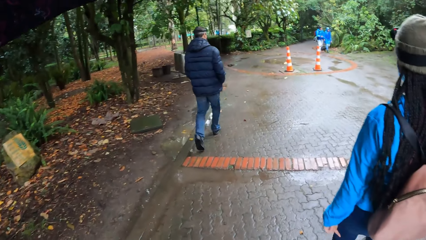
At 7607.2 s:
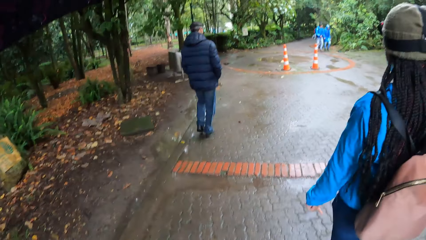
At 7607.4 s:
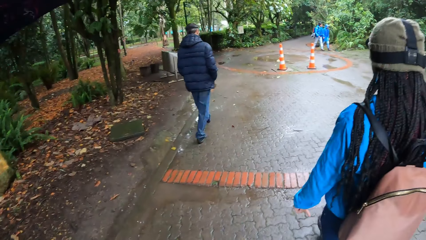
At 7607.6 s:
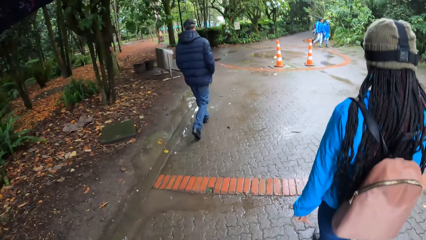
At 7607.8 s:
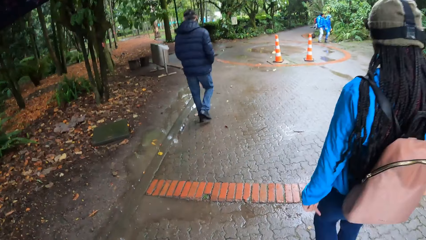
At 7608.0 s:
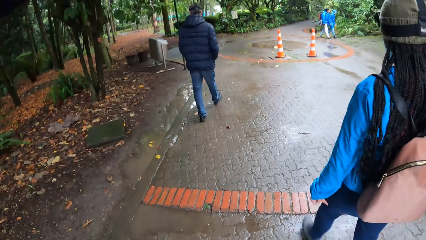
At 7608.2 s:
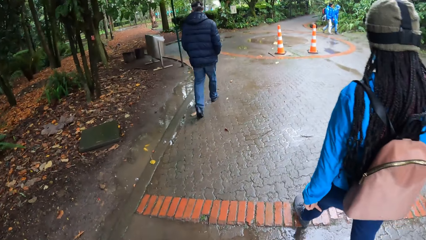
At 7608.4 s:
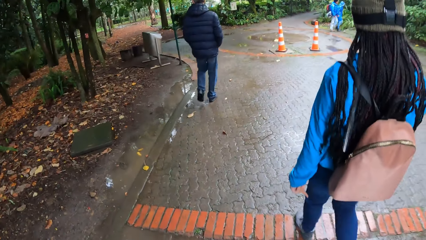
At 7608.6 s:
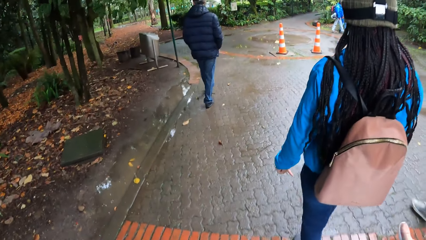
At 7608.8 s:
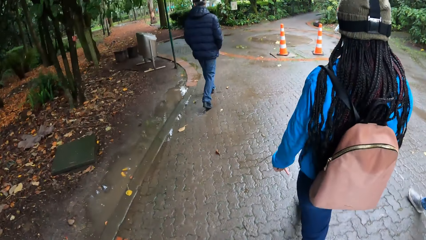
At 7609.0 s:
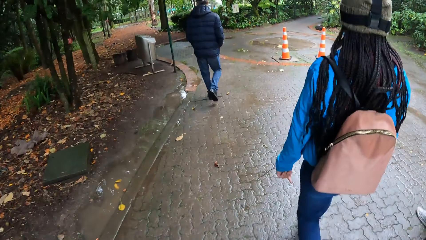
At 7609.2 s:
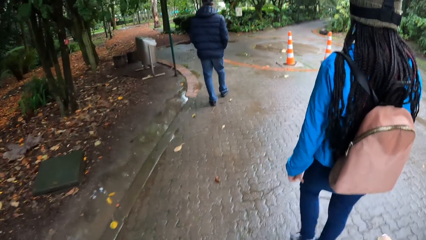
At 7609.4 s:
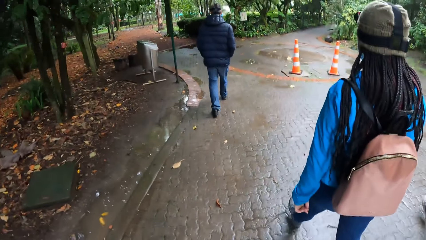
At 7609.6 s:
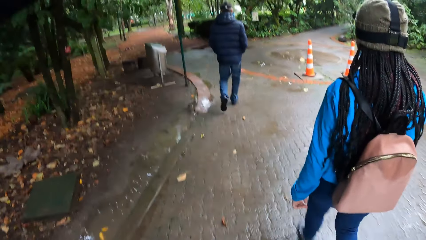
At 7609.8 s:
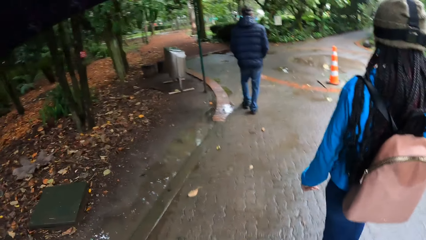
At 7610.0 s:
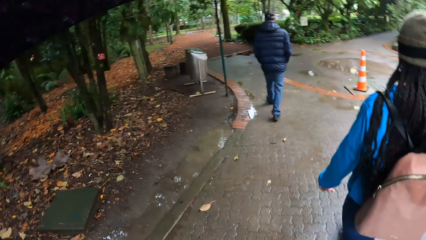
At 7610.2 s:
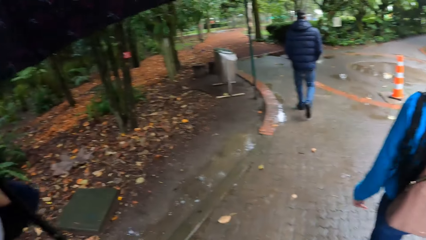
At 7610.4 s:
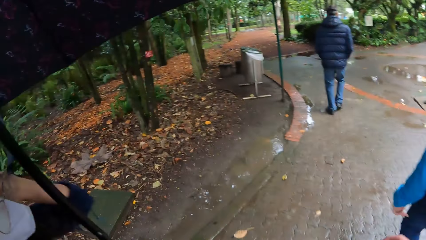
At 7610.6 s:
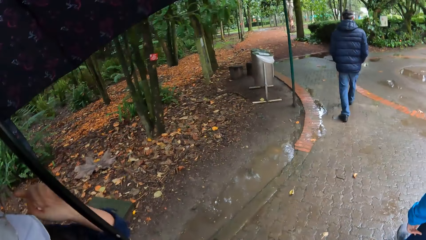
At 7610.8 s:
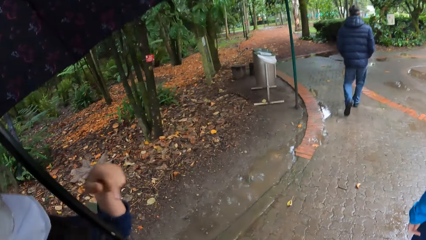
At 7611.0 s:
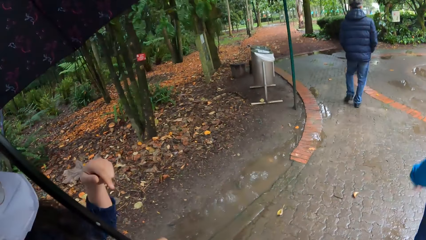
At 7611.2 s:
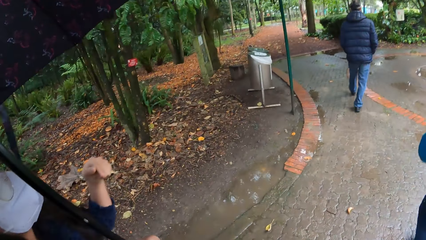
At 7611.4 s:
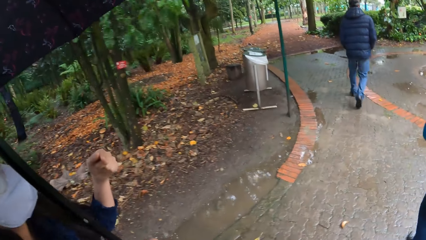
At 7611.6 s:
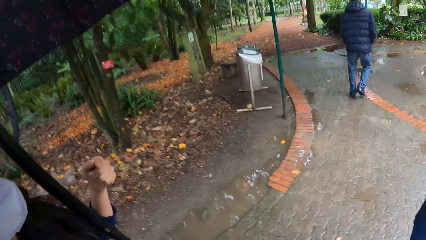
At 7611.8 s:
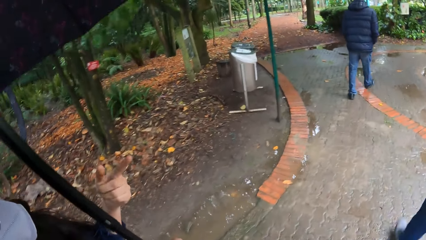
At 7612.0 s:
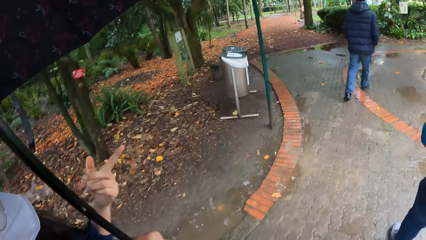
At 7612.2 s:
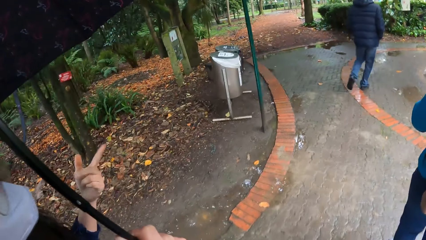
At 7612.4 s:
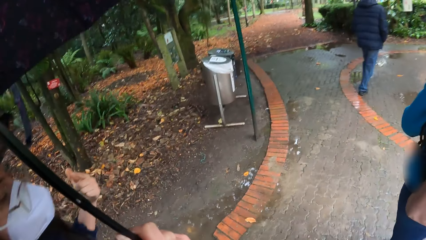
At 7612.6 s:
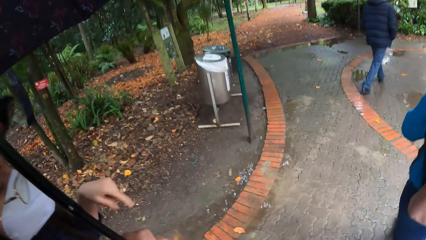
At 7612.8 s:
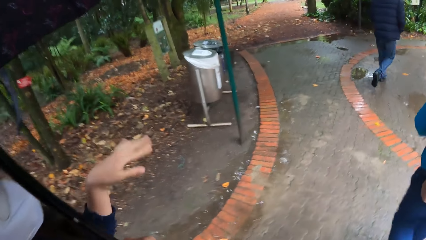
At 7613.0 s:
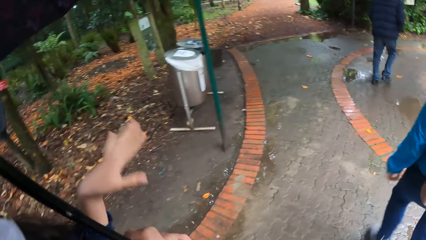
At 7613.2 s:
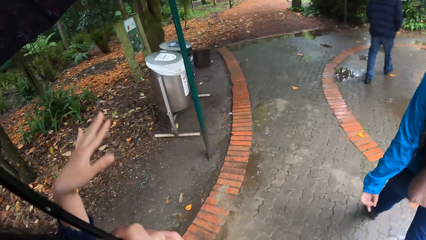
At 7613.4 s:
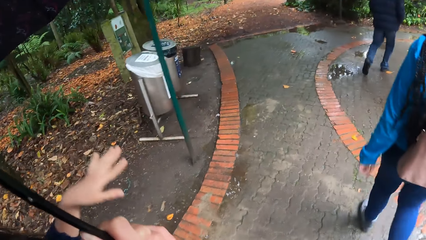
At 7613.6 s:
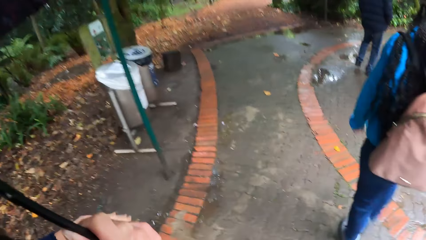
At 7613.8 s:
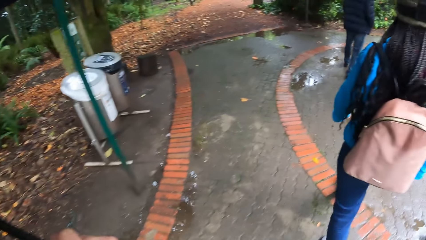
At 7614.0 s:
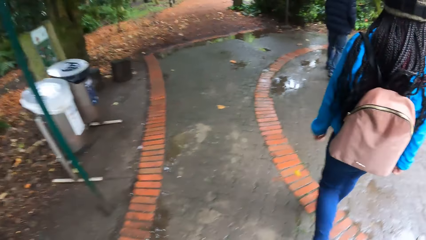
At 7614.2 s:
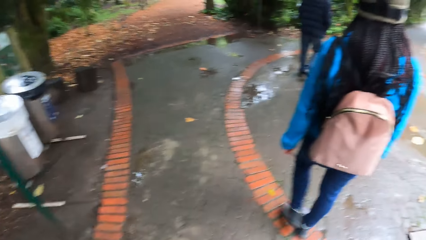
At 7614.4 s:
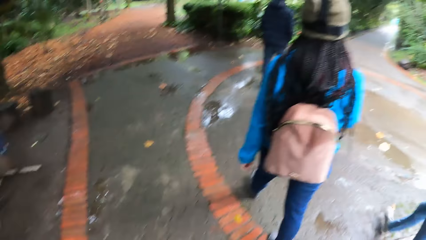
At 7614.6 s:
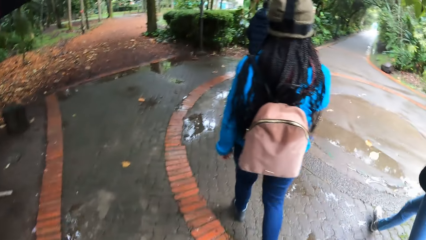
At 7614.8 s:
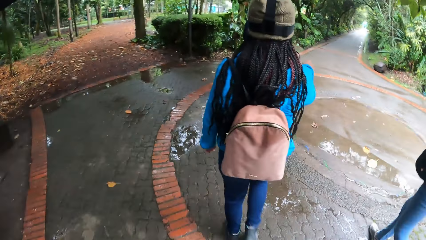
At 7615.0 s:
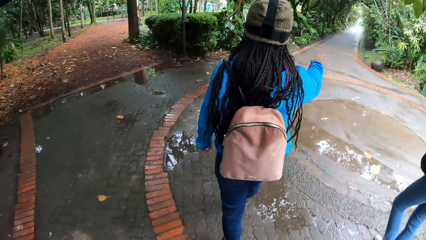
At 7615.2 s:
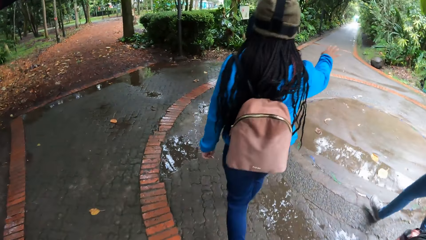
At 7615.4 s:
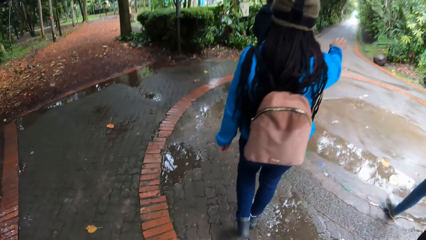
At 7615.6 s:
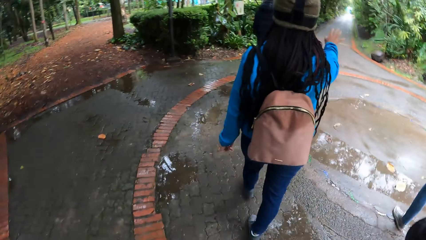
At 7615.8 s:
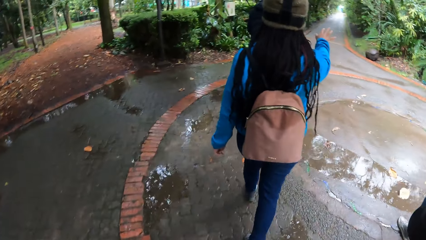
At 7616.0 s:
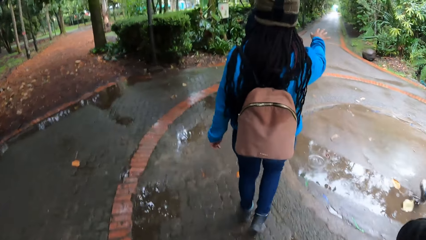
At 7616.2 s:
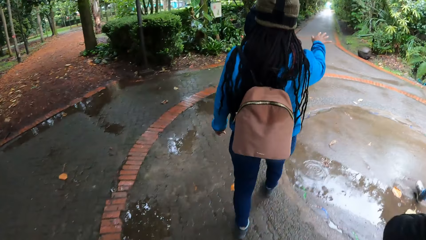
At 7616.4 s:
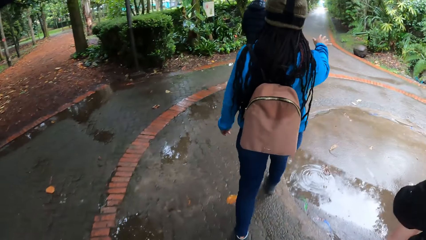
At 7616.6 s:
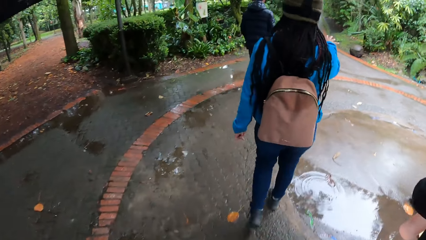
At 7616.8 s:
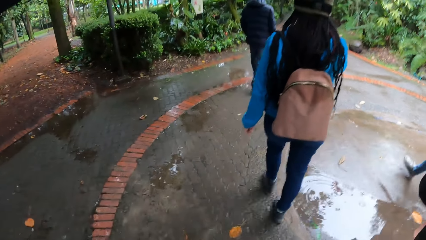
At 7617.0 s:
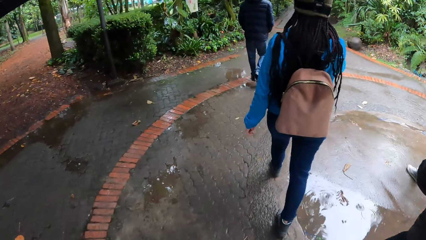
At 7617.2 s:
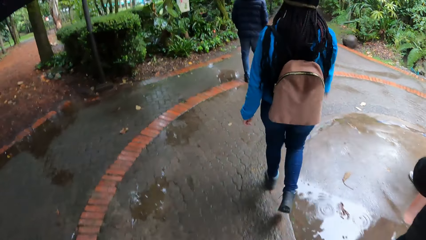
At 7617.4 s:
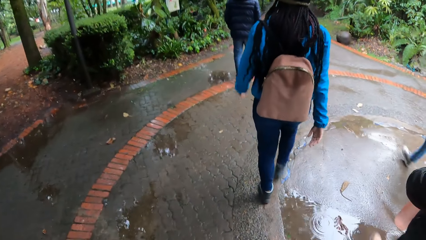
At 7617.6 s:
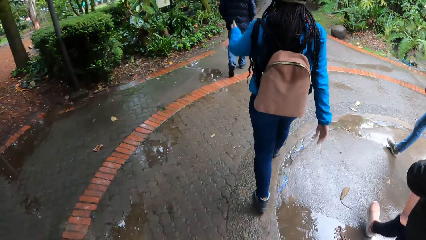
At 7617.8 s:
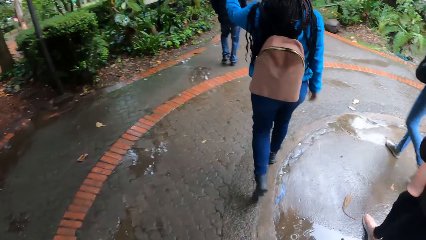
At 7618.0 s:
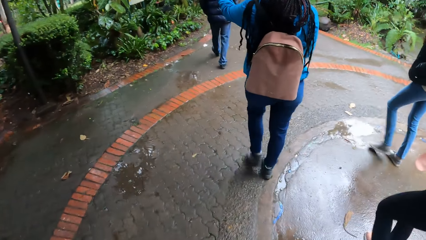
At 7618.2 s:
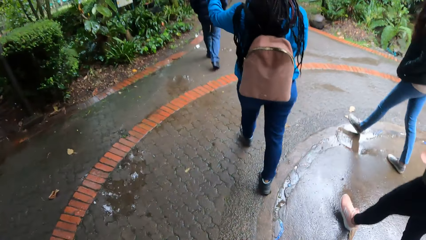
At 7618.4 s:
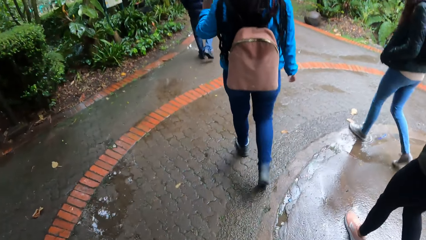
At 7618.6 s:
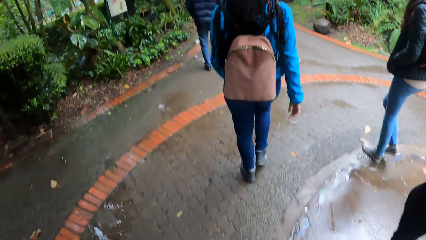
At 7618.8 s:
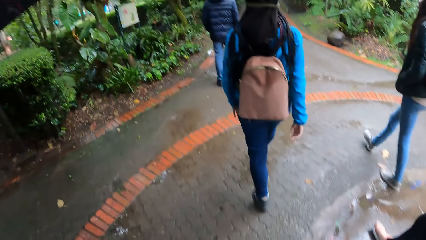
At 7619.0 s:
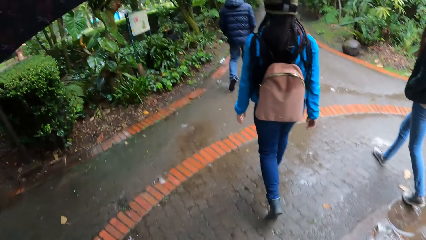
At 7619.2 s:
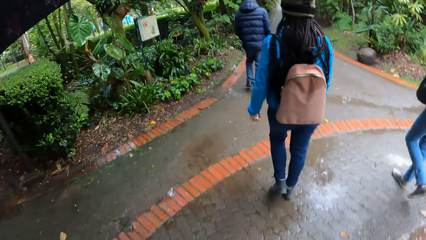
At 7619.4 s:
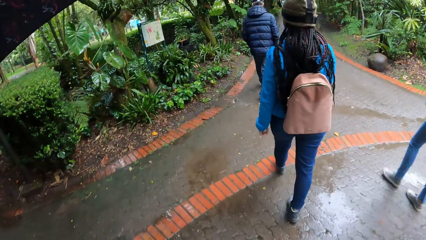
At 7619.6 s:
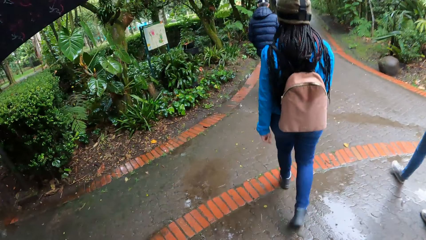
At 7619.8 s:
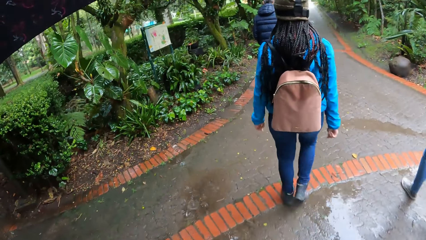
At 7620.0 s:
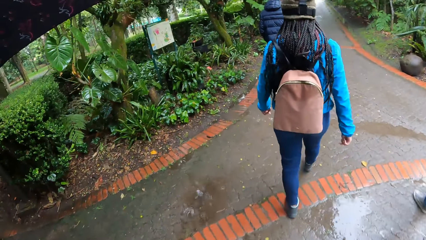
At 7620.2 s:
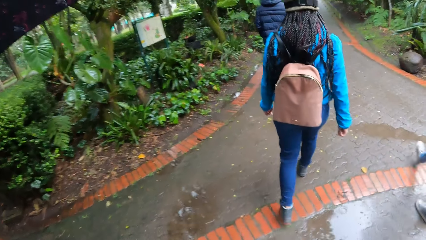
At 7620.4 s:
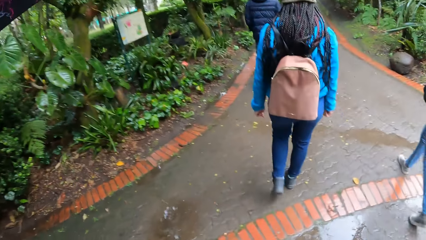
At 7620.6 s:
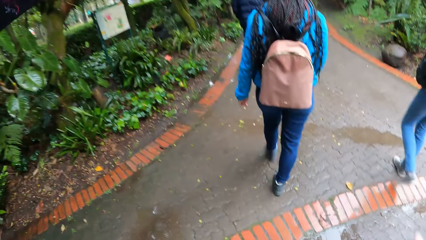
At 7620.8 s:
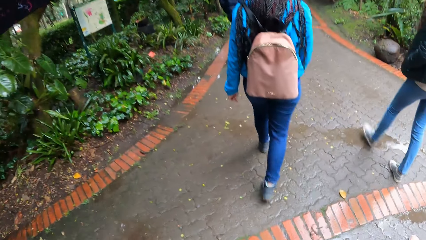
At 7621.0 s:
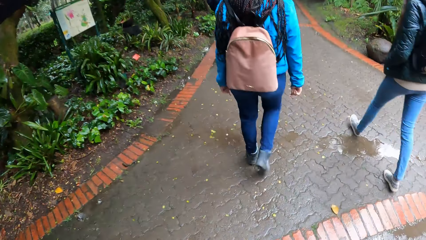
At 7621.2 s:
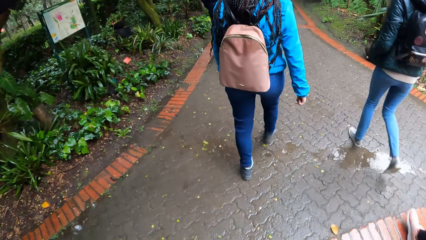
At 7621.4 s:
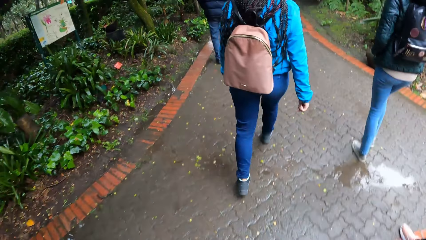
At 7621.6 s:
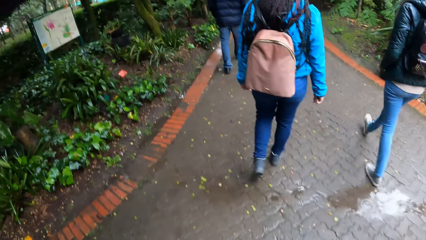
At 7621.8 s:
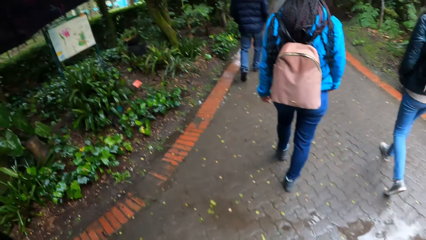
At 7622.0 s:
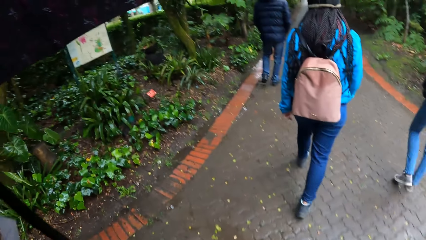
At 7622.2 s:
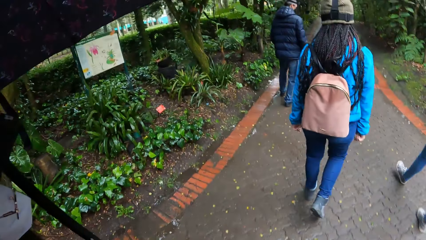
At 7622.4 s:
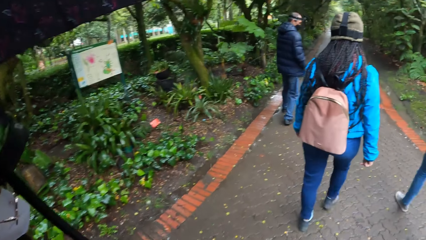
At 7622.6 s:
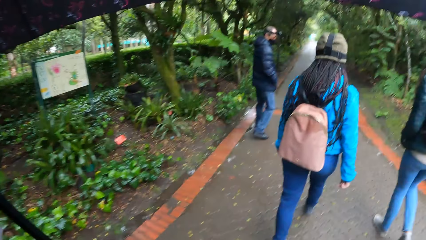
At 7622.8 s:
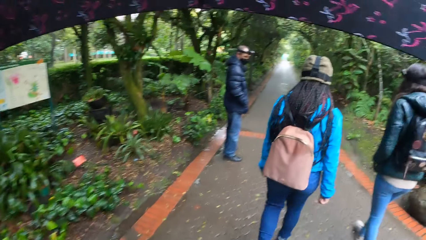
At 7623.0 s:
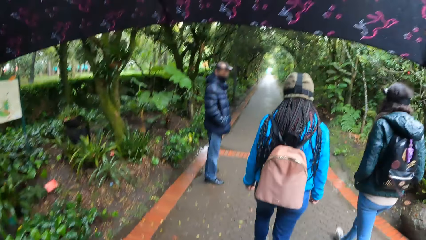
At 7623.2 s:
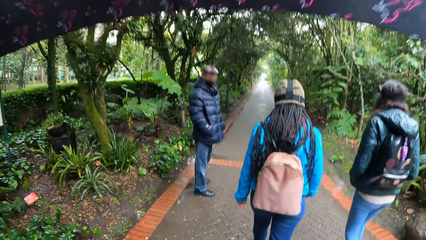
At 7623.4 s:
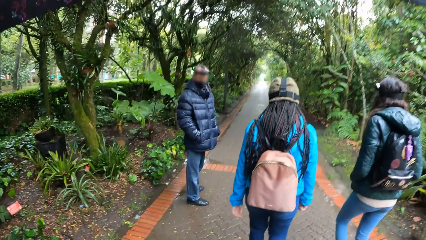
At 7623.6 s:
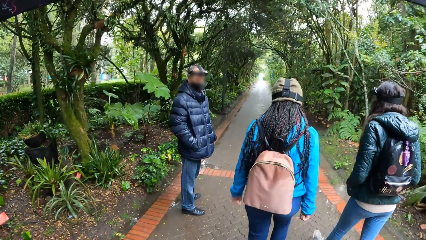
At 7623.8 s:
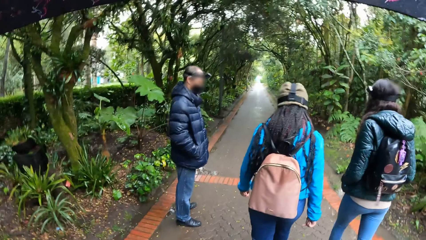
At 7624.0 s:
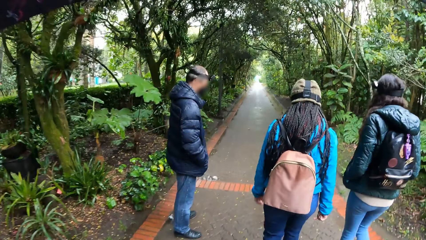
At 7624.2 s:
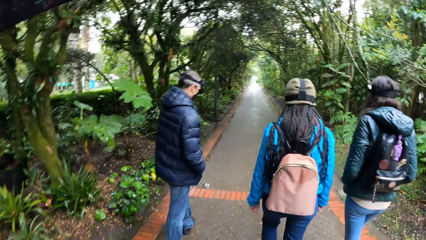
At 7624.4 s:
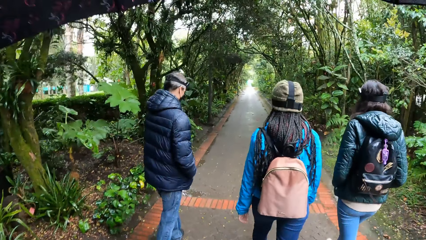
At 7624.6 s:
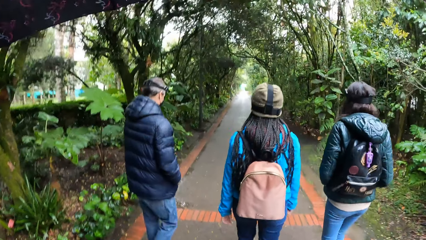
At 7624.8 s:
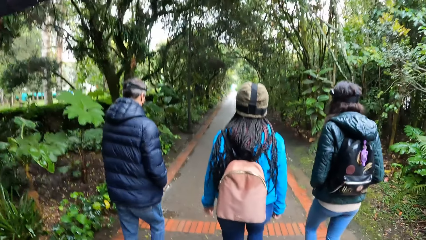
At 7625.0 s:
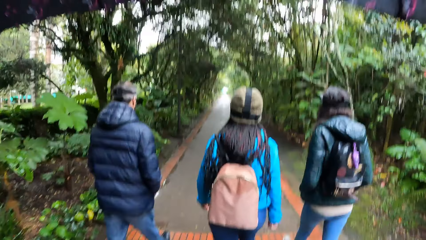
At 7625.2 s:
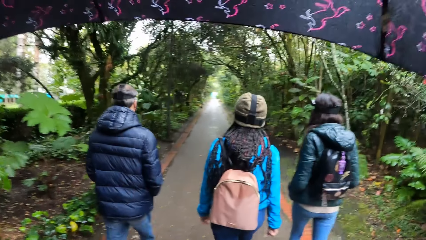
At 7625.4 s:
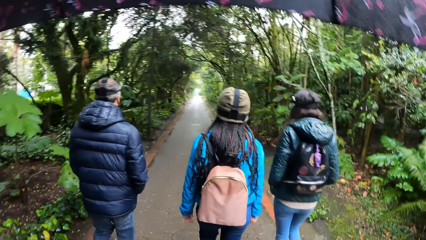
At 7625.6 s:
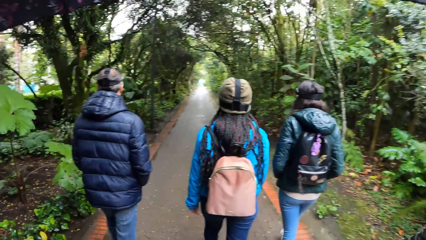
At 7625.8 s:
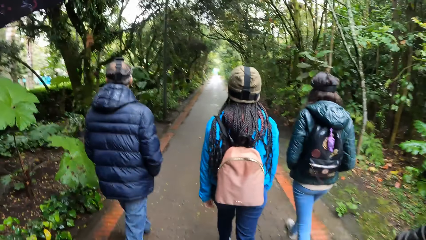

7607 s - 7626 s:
A woman touches her left ear with her left hand and makes hand gestures with her left hand. Another woman walks around the road. The second woman stretches her right hand forward and points at something with the right hand. The second woman raises her left hand and points at something with the left hand. The second woman walks around the road. A man looks backward. The man walks on the road.
